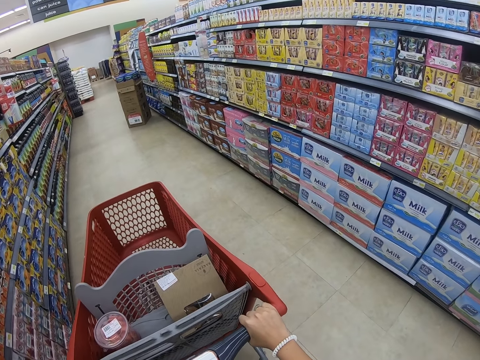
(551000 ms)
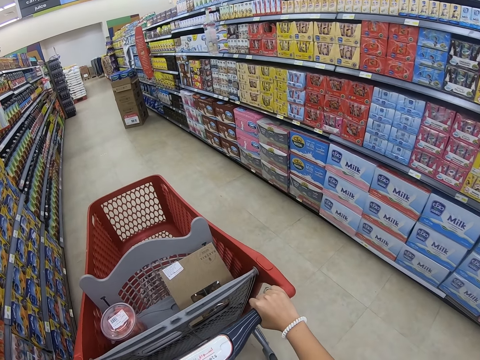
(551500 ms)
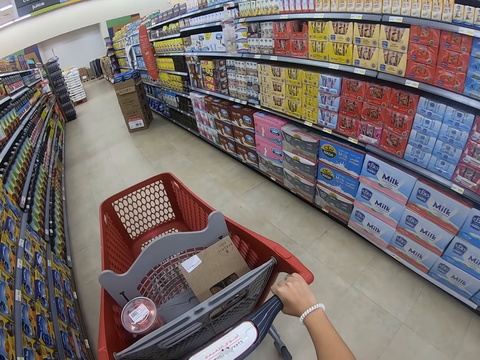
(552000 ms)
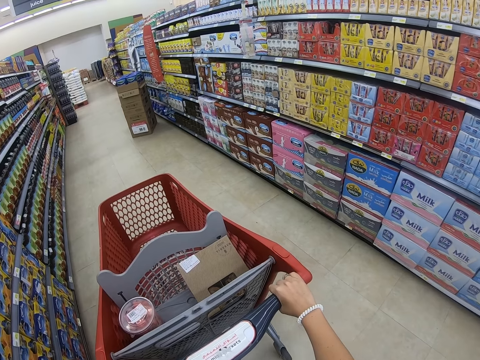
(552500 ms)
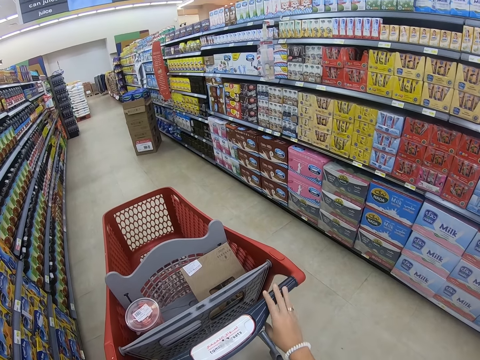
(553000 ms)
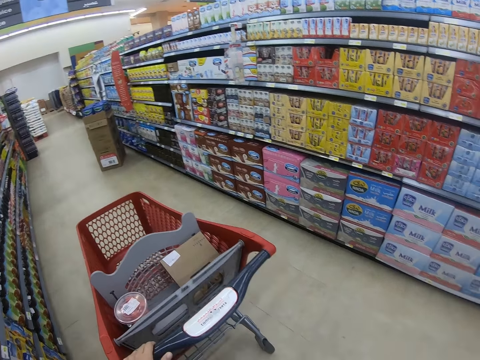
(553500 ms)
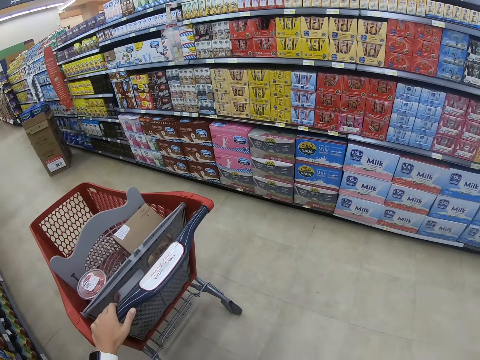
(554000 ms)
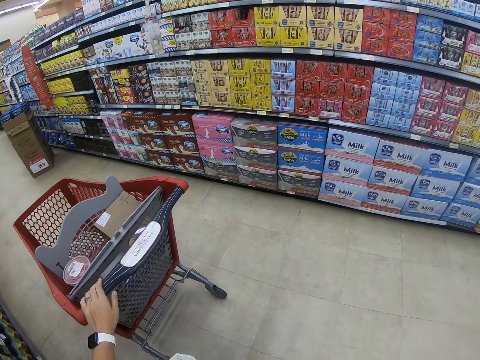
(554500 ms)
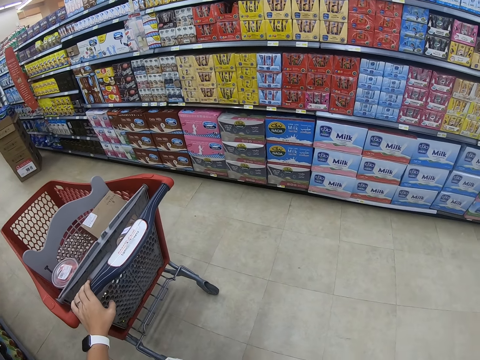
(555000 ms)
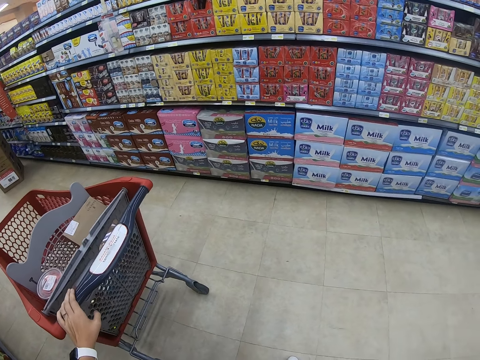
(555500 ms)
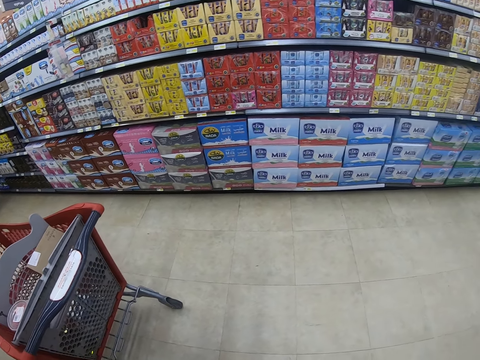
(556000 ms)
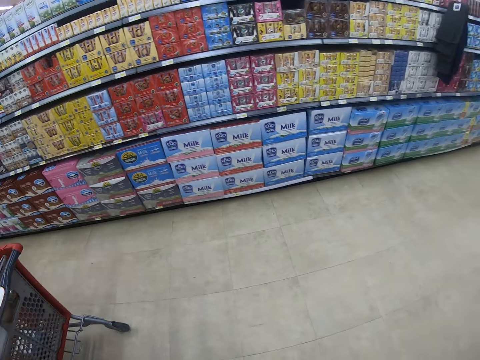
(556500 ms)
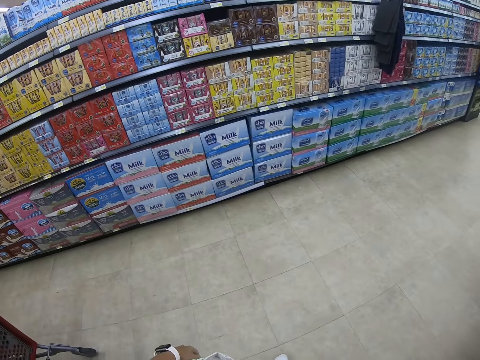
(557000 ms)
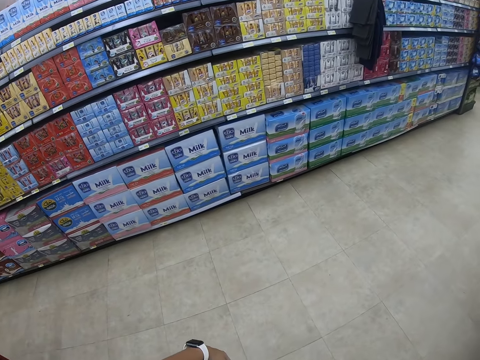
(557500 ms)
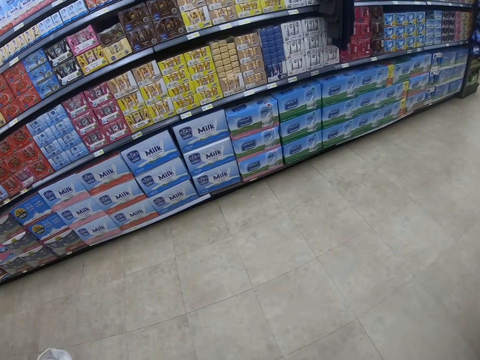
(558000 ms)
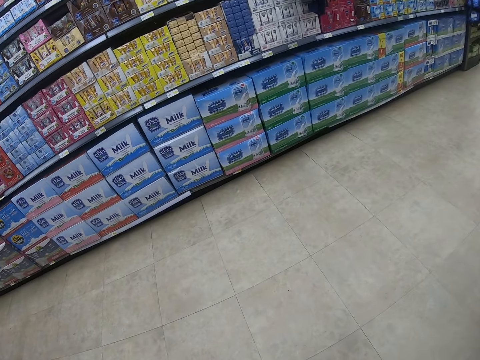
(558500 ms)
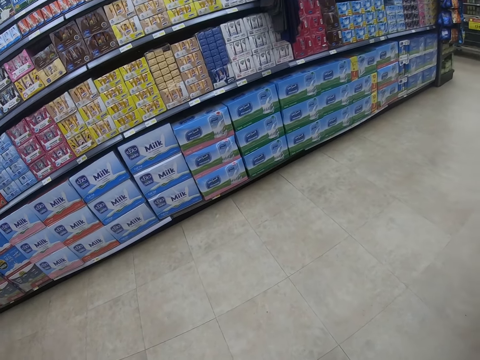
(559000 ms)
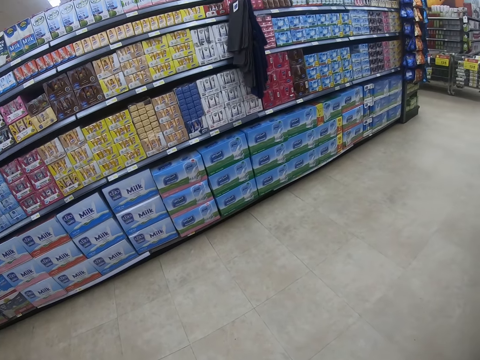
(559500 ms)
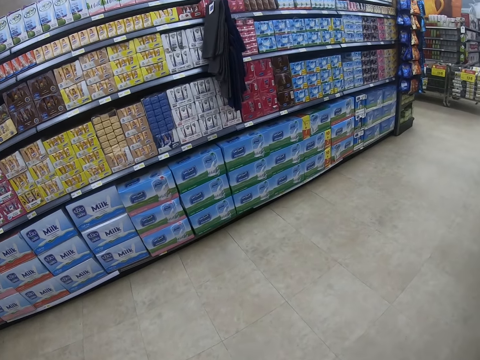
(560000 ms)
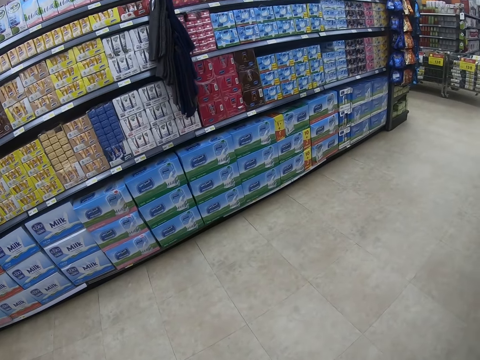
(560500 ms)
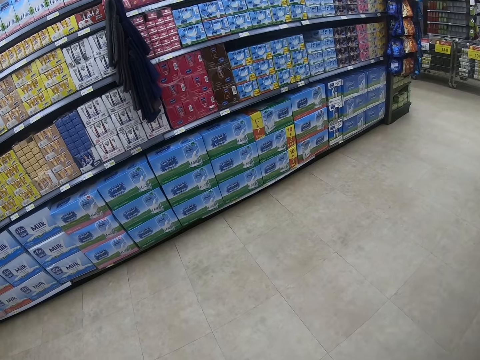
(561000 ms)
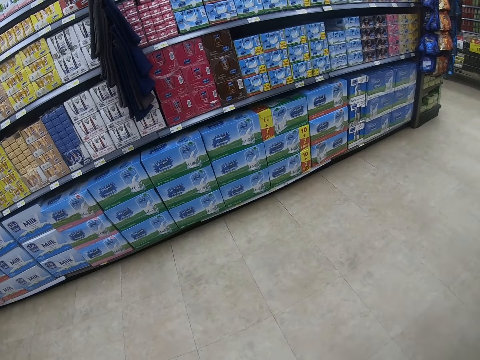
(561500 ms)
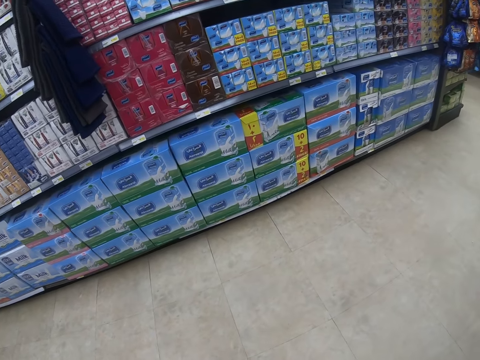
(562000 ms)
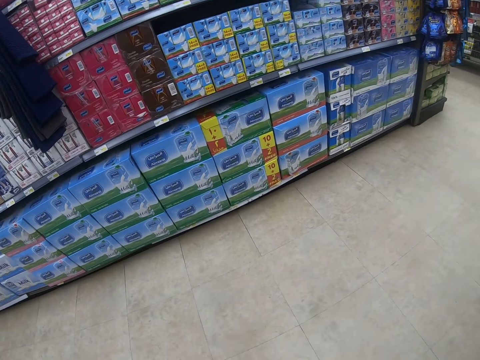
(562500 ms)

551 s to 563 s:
The camera wearer stops the trolley. They walk around the supermarket and look around the supermarket shelves. They step forward.

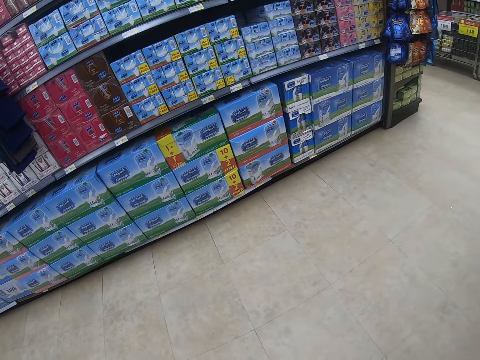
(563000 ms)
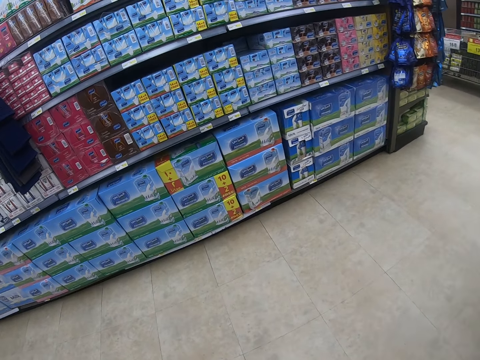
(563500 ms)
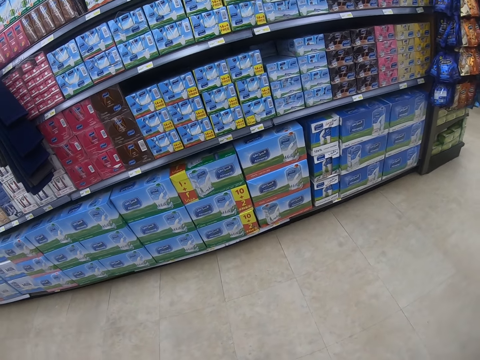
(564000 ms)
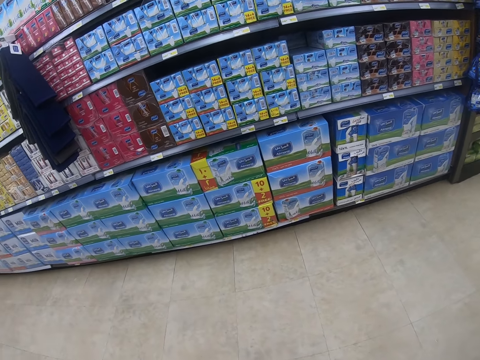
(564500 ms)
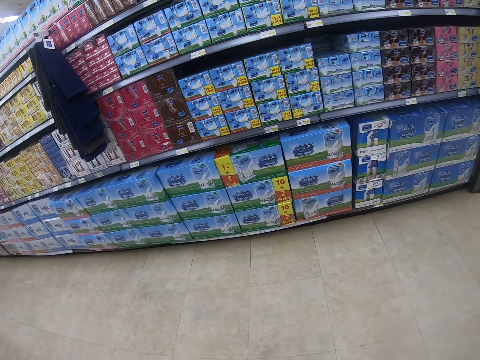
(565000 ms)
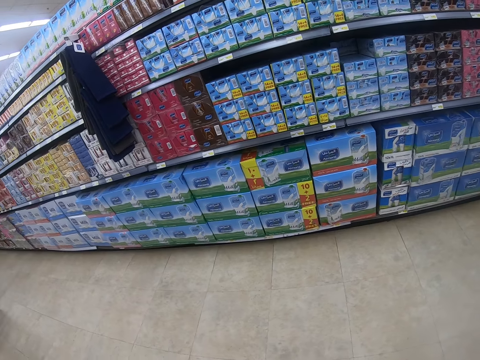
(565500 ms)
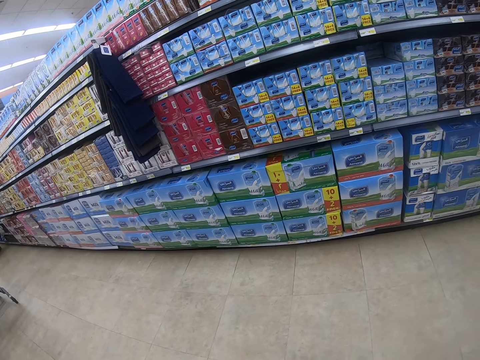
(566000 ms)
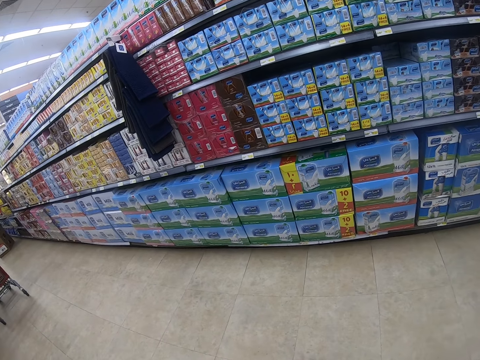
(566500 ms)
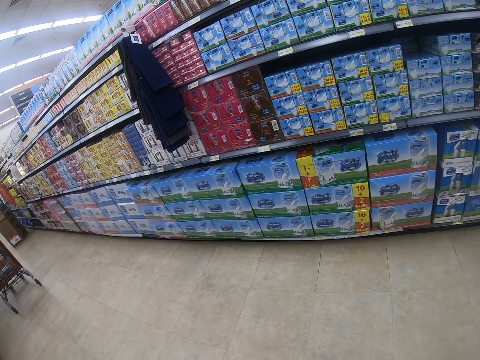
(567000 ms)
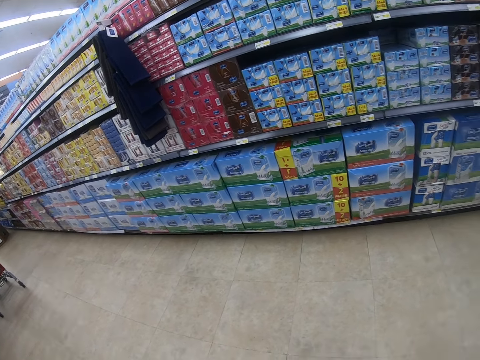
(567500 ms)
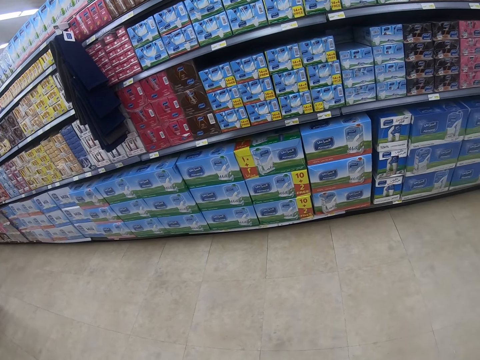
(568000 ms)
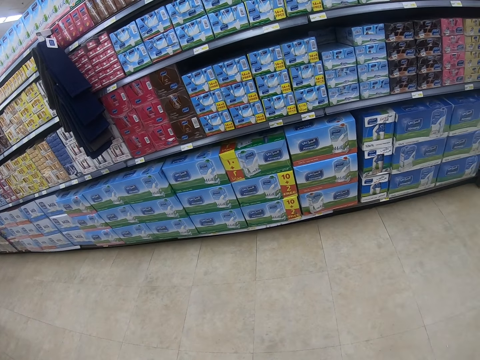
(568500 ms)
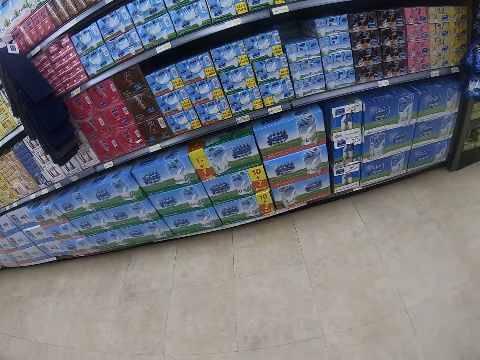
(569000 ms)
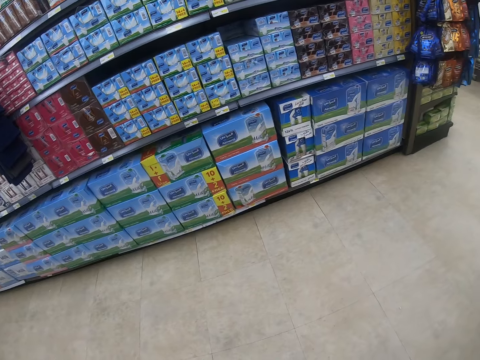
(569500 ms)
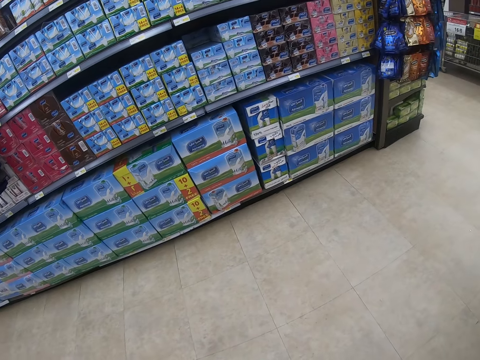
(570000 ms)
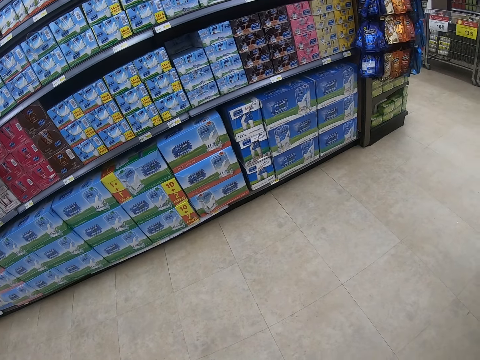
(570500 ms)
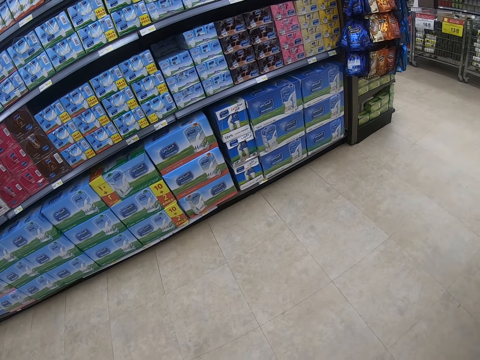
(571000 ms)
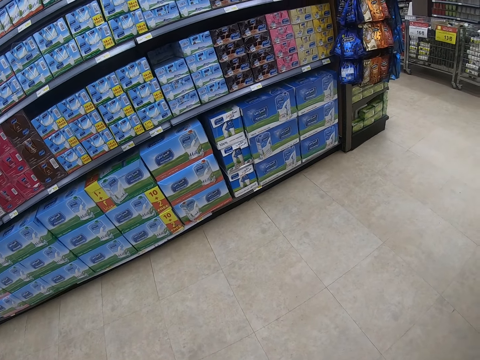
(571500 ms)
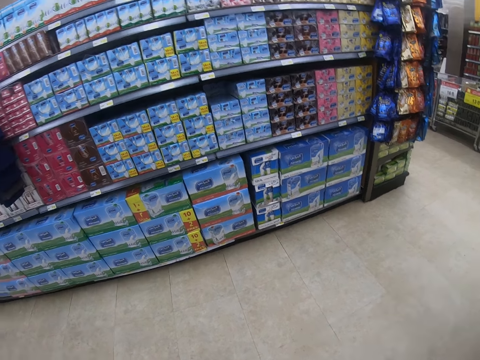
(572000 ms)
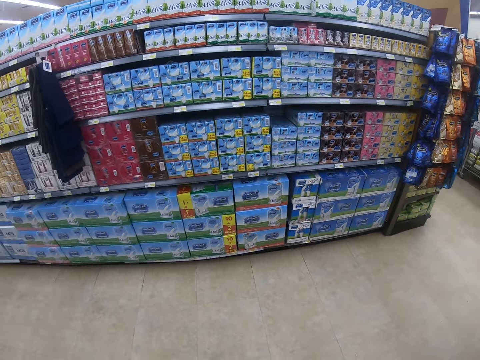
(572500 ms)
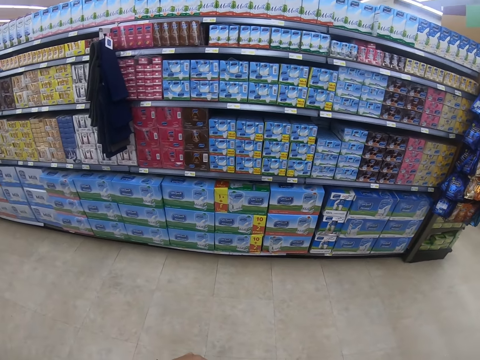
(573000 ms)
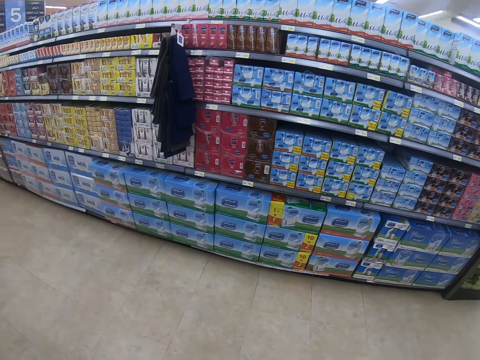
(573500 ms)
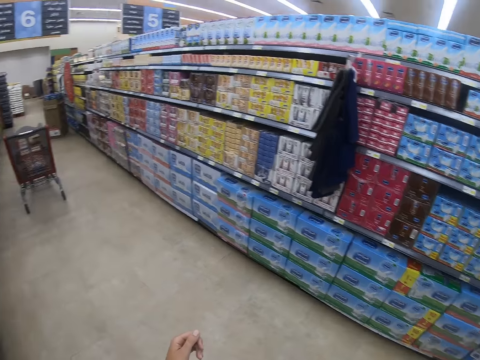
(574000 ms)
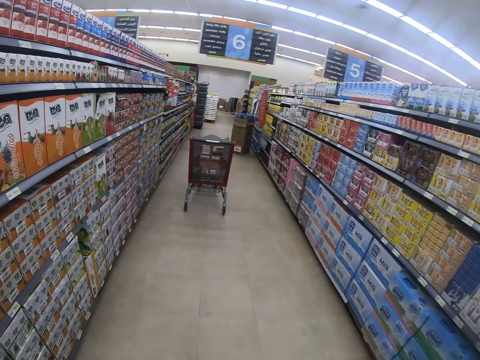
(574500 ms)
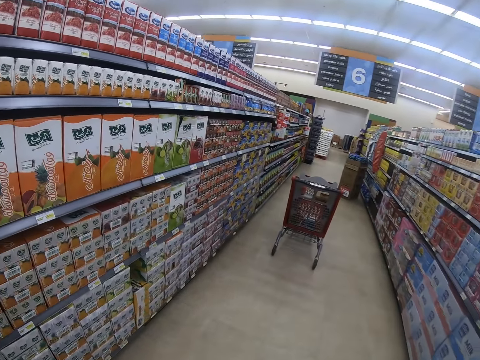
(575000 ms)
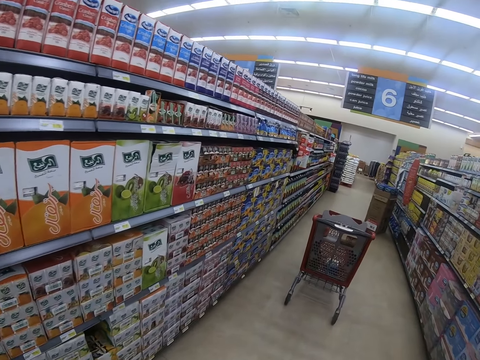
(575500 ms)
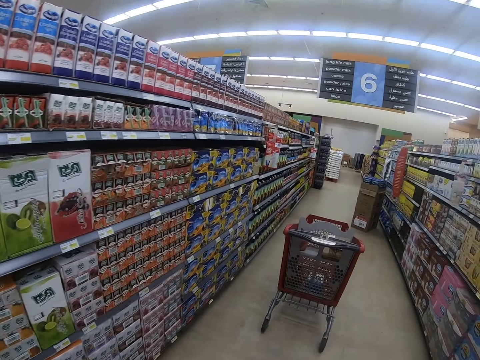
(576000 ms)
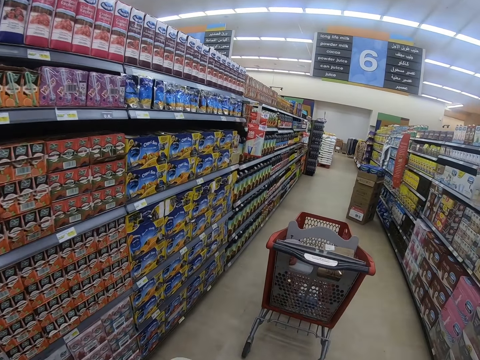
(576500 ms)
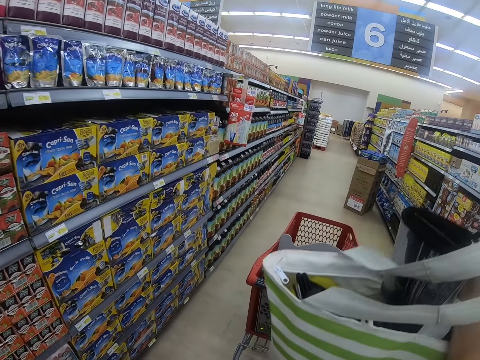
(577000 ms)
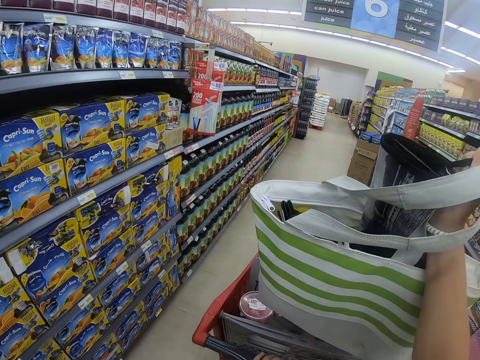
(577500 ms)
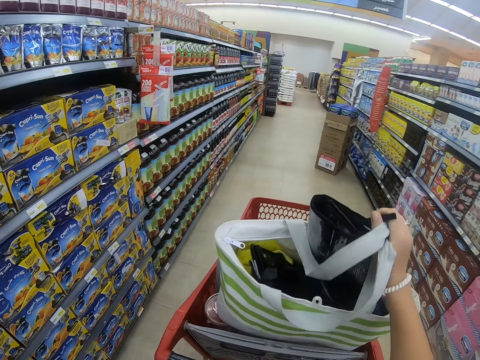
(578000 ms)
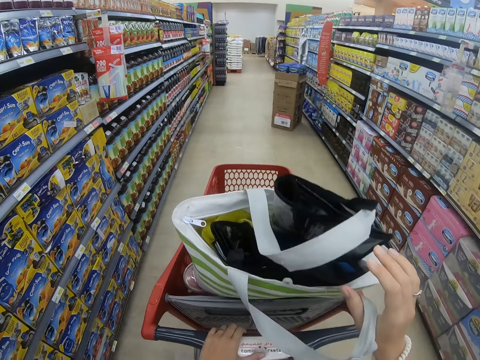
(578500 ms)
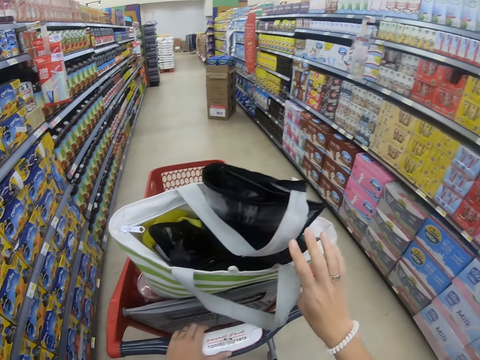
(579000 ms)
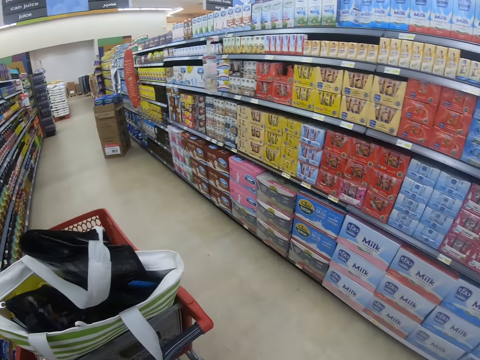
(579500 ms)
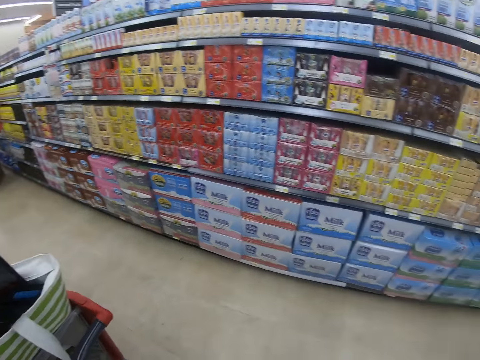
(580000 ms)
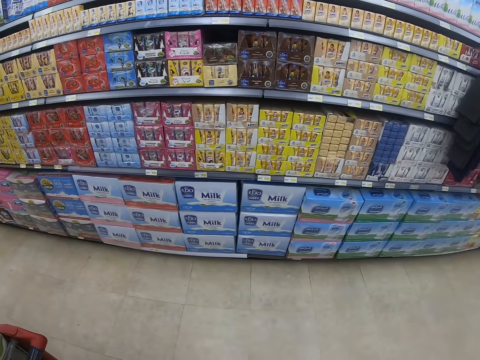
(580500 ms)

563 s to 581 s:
The camera wearer looks around. They step forward. They put the bag in the trolley. They walk around the supermarket, pull the trolley and look around the supermarket shelves.
